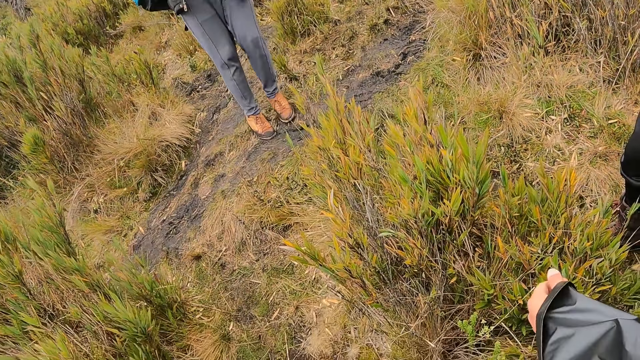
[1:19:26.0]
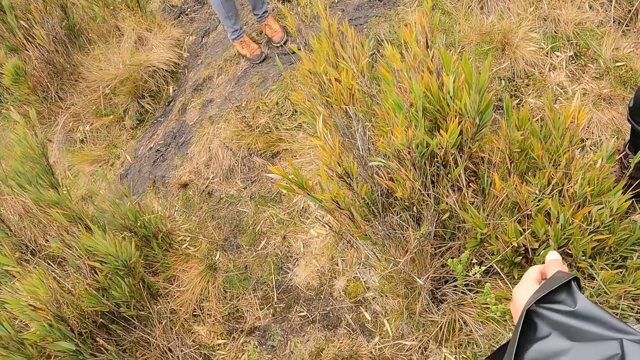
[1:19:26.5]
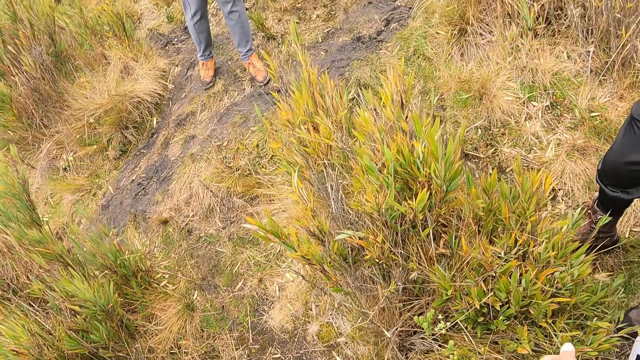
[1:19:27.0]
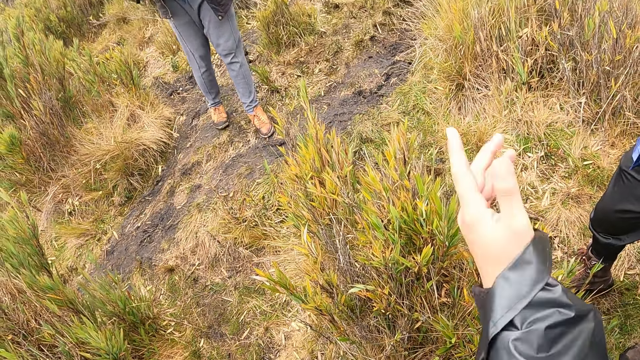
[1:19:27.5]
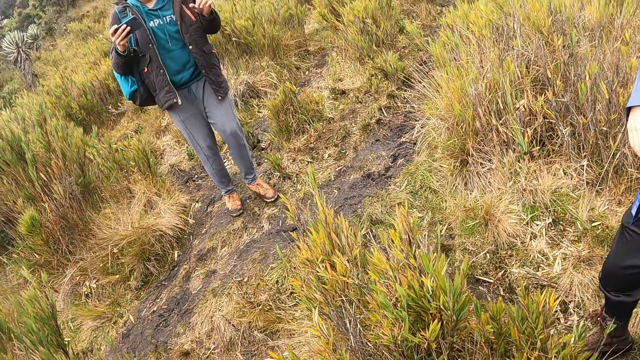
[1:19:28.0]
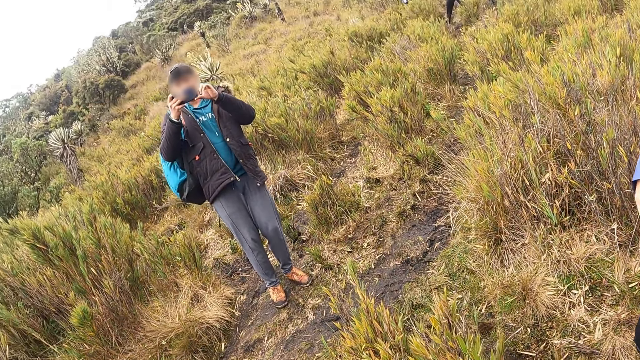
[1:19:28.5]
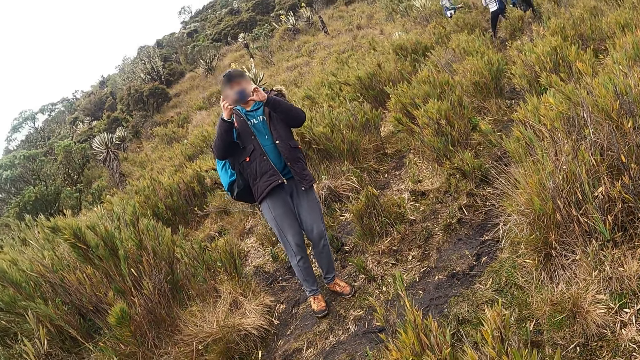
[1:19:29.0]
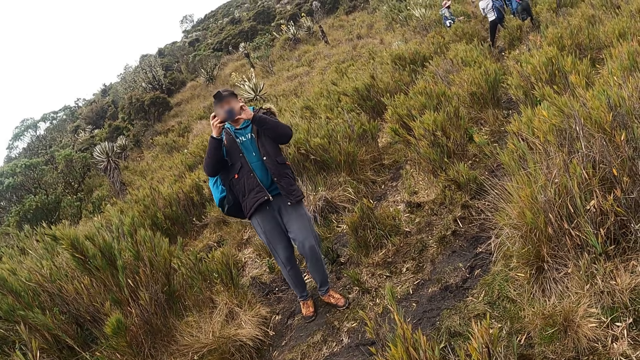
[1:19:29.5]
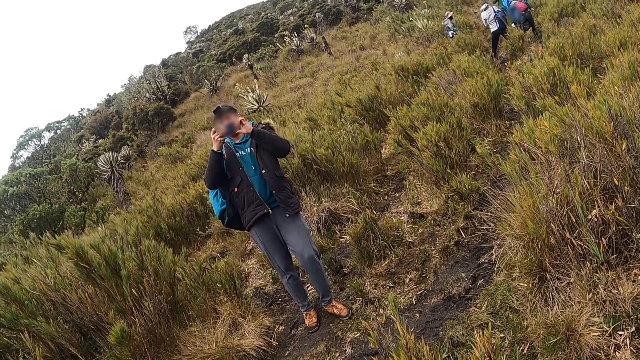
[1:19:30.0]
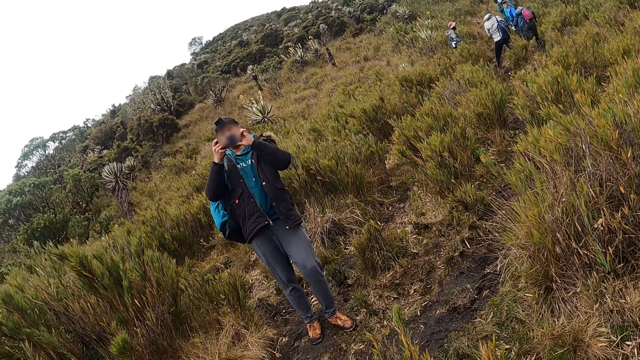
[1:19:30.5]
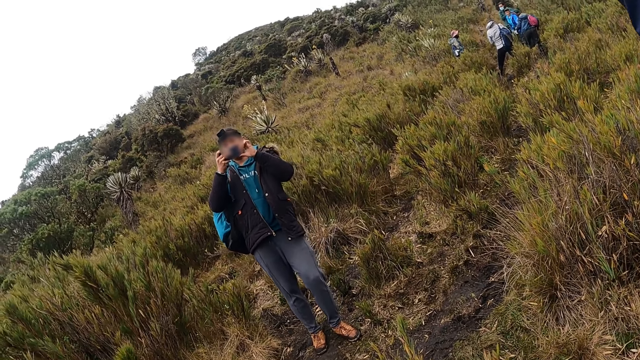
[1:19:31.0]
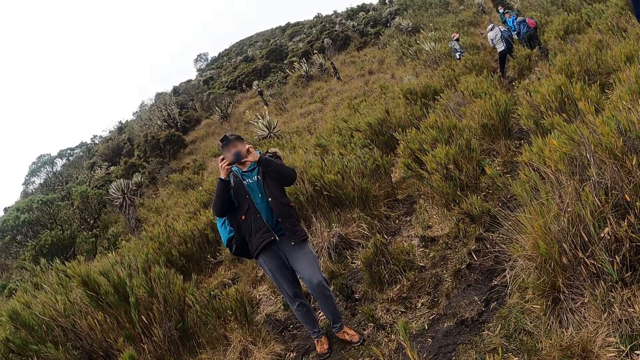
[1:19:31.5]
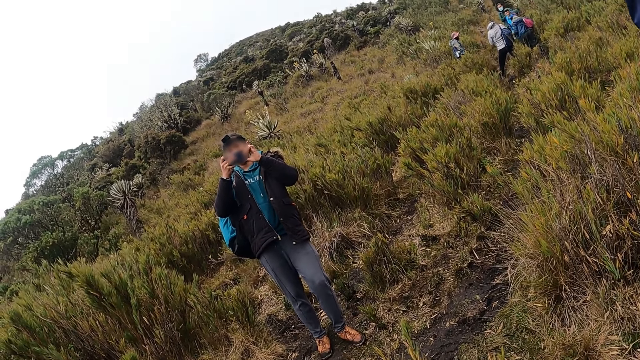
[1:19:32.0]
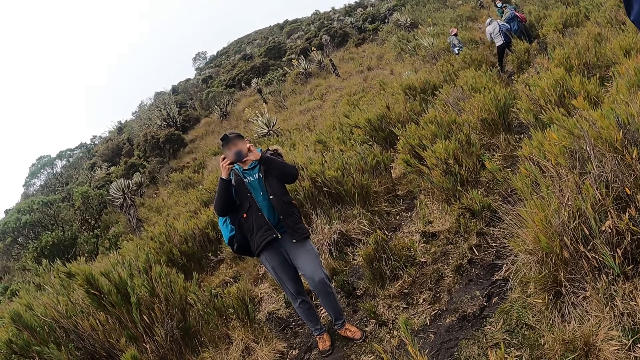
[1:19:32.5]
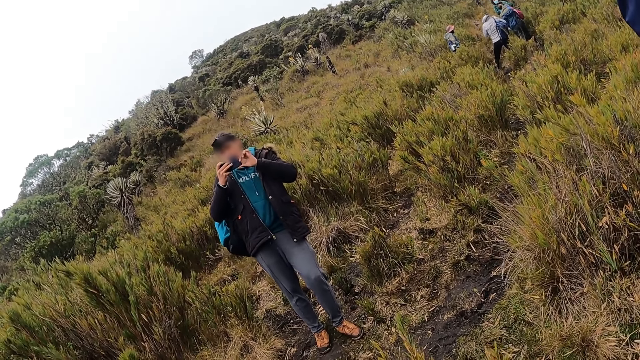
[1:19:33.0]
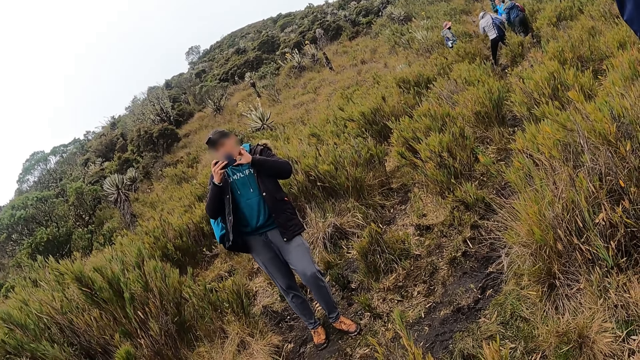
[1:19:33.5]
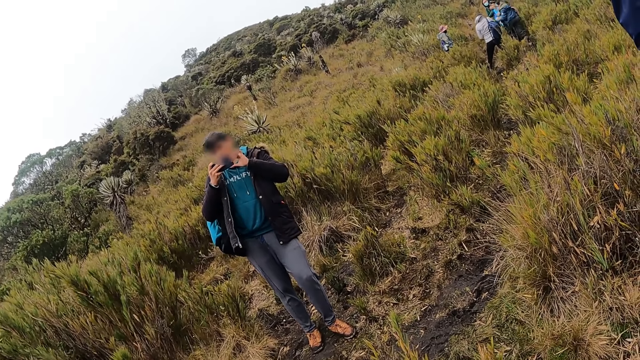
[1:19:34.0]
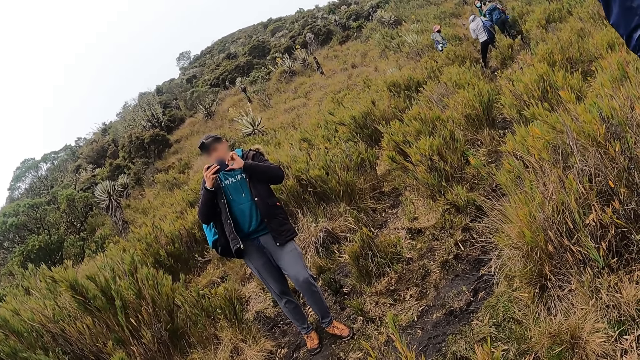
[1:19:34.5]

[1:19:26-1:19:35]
The camera wearer looks around the hill. A man takes a photo of the group.

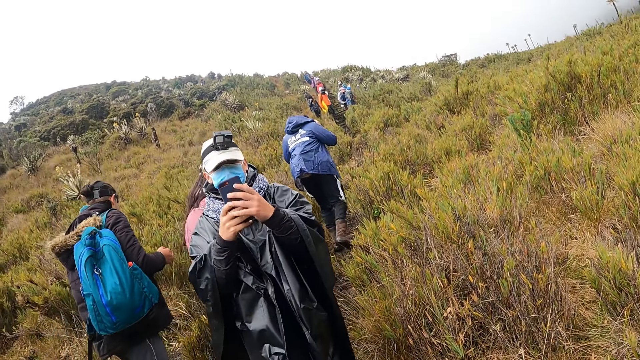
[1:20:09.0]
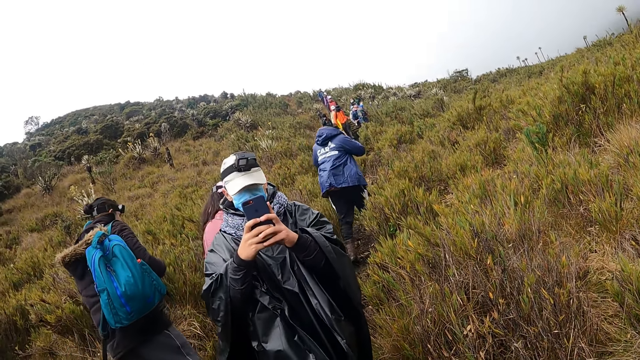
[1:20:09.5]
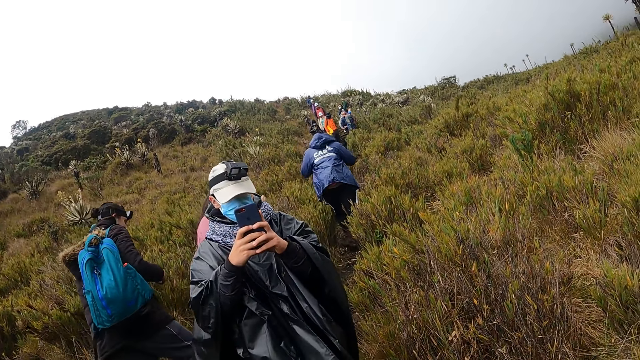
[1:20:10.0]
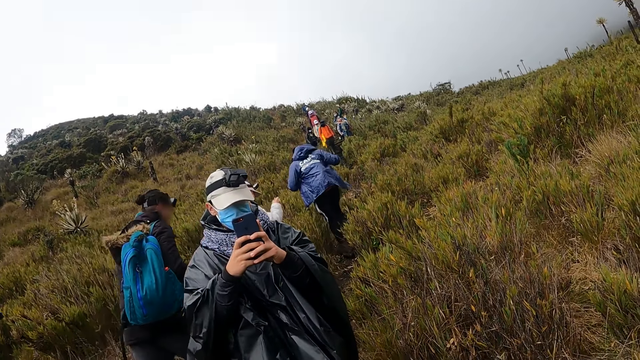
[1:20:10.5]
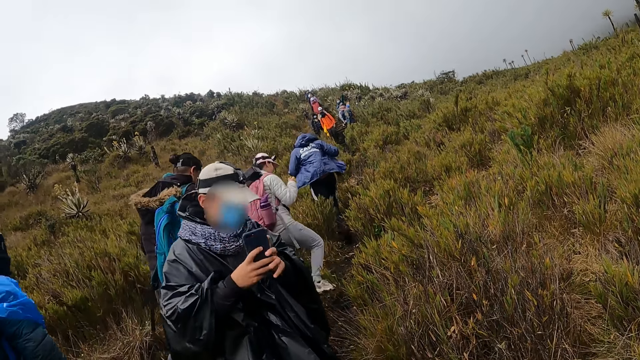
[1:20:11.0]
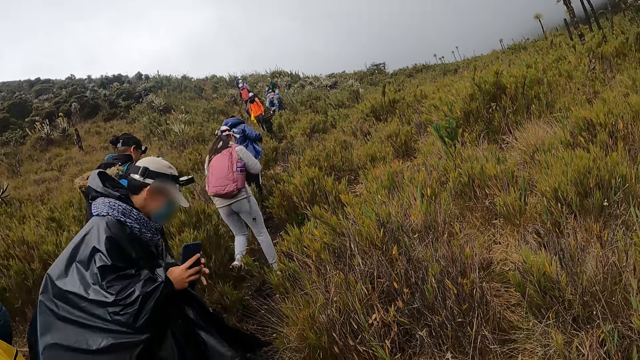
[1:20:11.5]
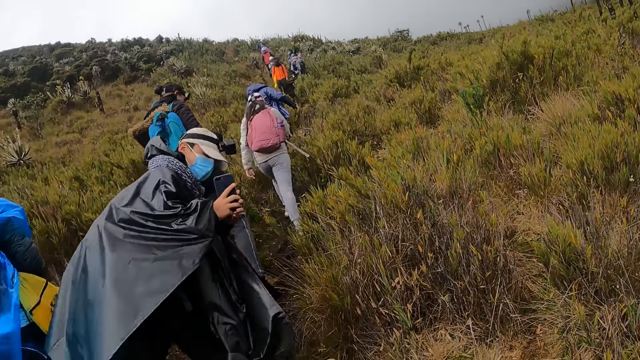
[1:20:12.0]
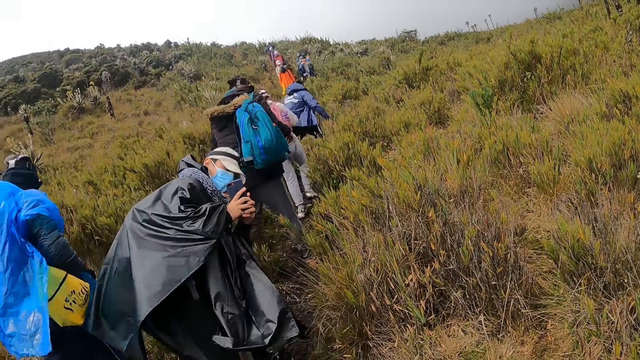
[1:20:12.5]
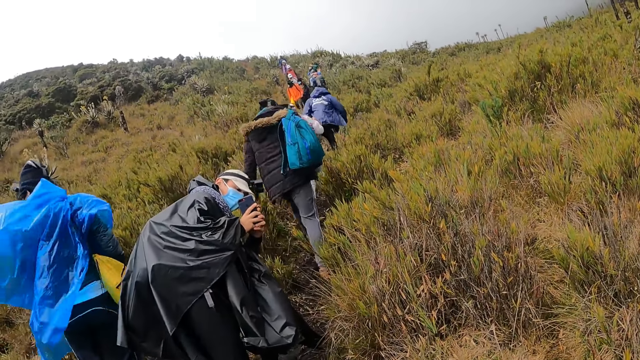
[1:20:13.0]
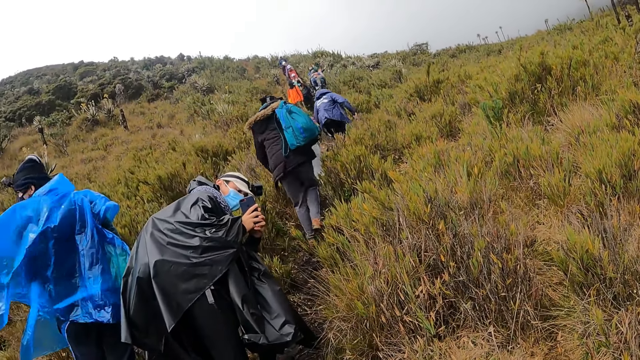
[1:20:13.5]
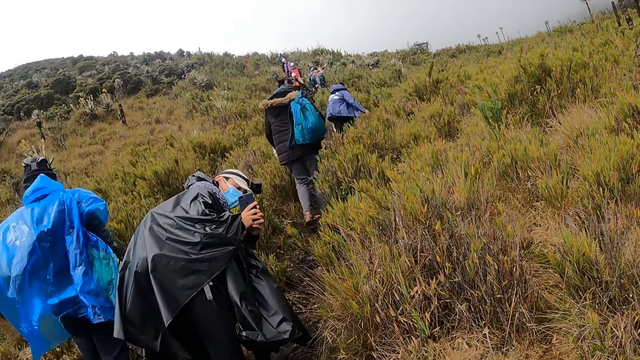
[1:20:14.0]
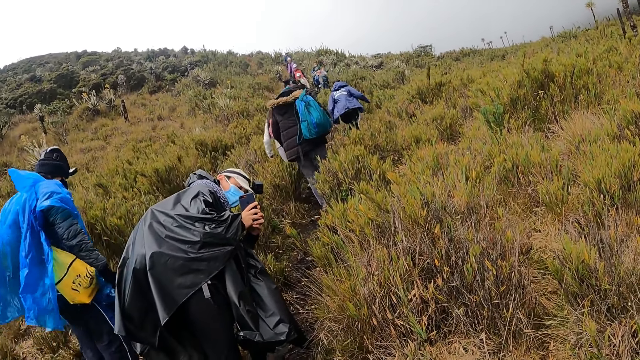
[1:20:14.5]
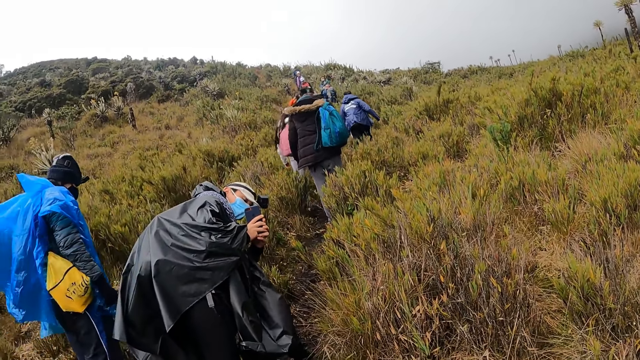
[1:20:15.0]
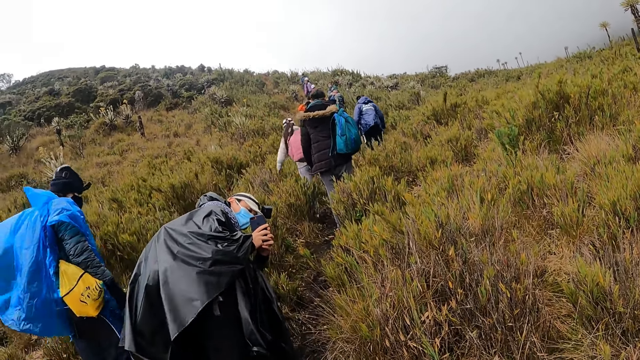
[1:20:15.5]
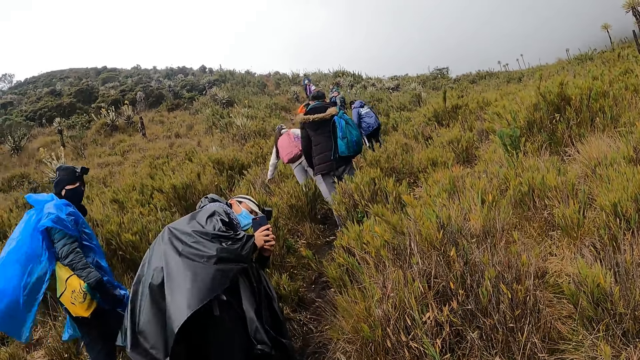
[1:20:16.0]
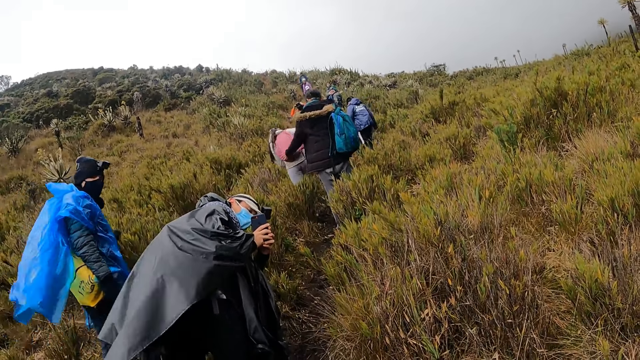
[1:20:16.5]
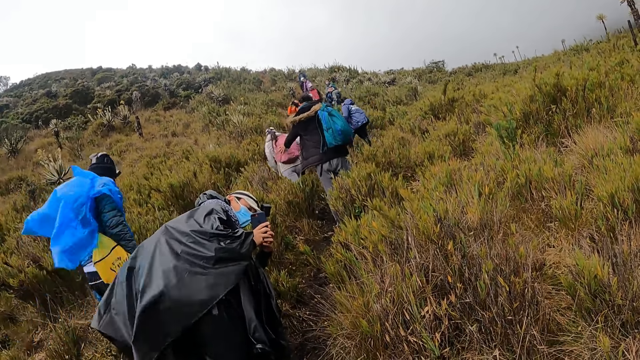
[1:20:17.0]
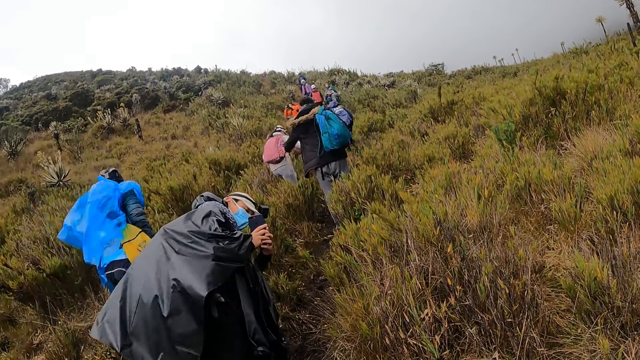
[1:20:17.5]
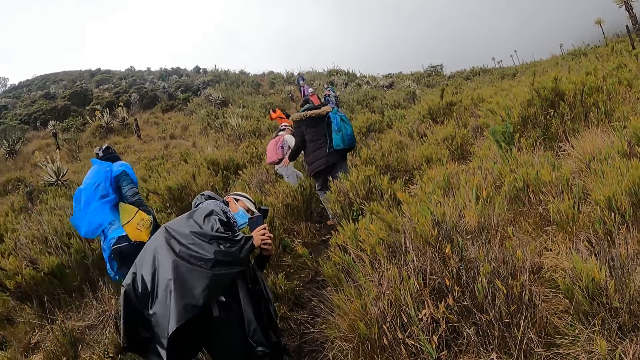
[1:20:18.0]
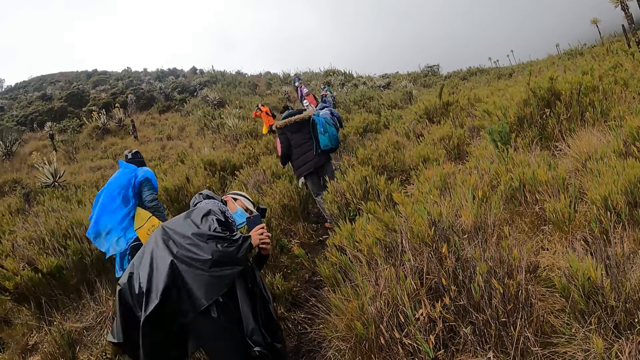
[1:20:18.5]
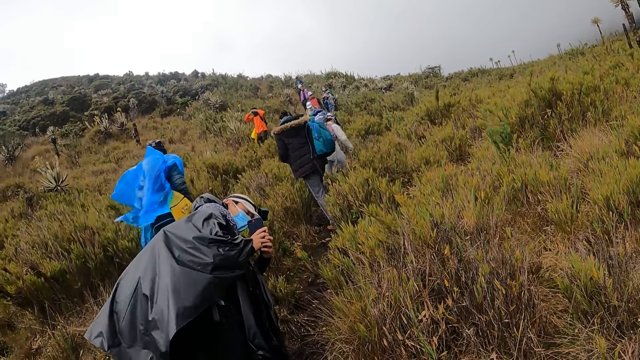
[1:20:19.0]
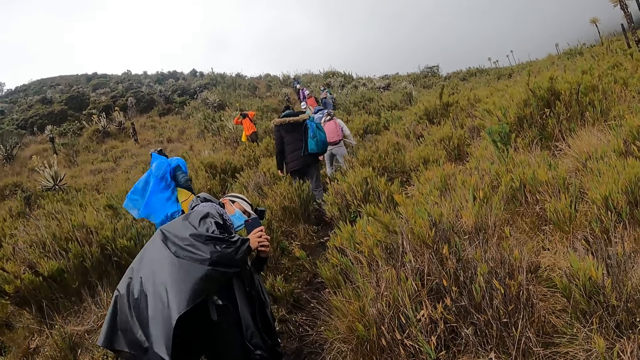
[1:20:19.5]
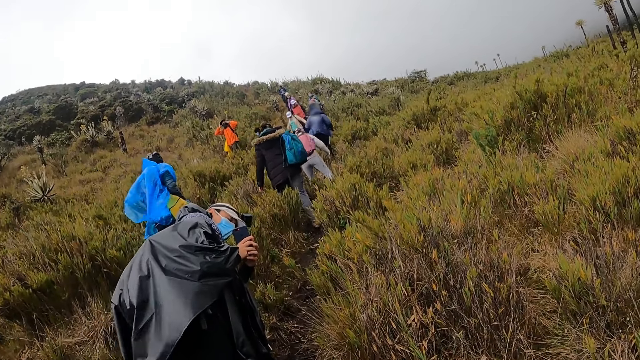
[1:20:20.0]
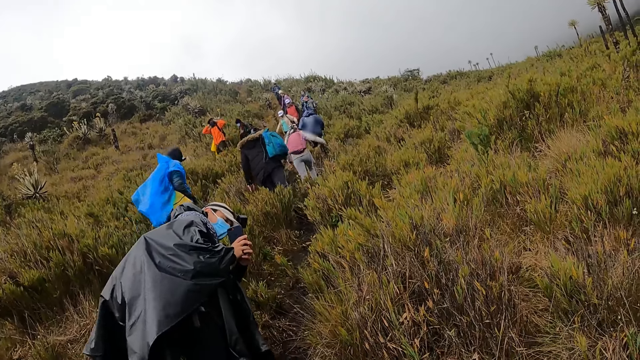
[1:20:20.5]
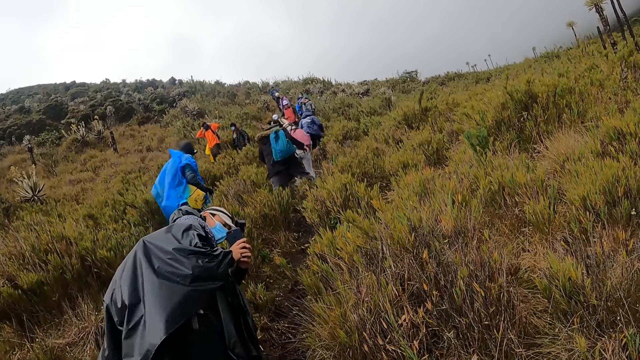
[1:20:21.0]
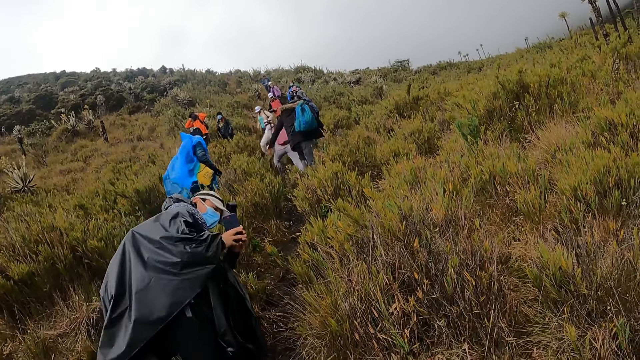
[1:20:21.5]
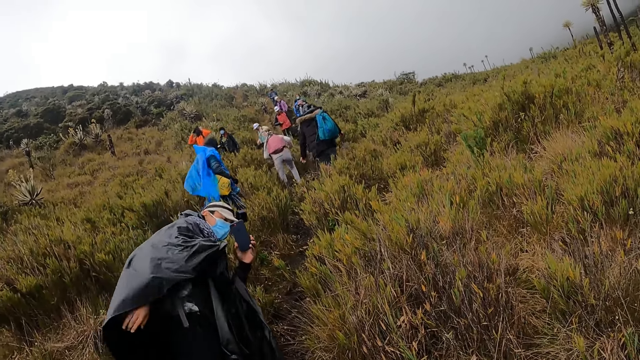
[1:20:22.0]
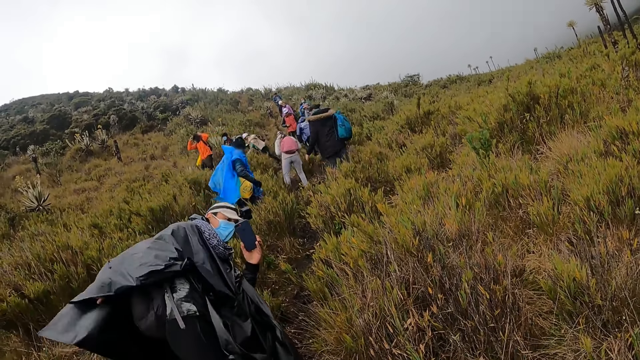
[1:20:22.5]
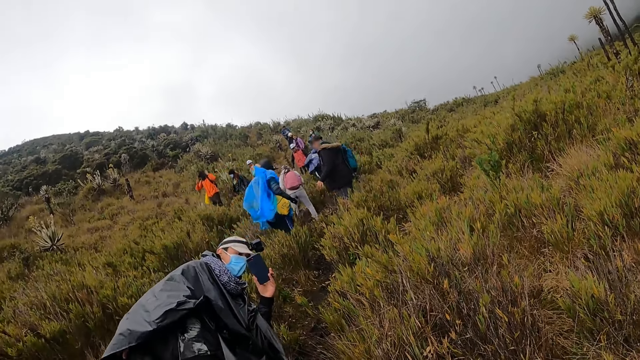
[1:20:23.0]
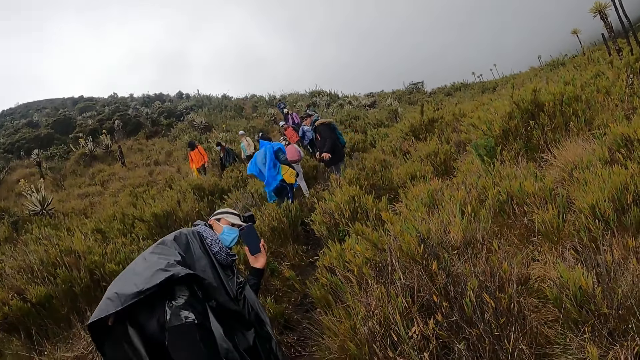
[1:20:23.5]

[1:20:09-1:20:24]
A lady walks up the hill. A man walks up the hill. Another man snaps a picture of the camera wearer with the phone in his hands. The other man holds the phone with his left hand.
